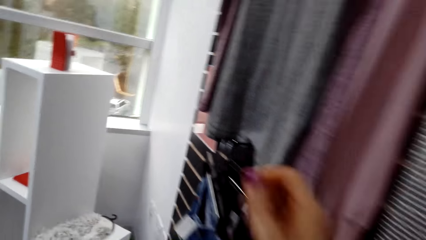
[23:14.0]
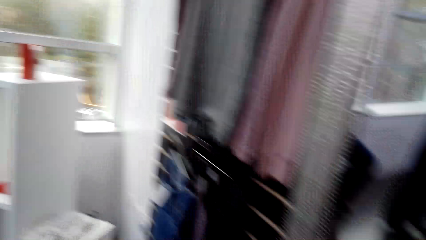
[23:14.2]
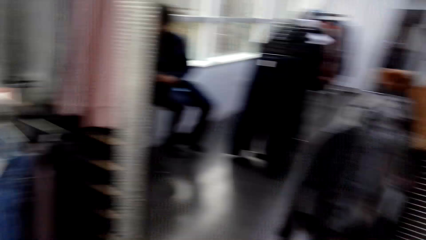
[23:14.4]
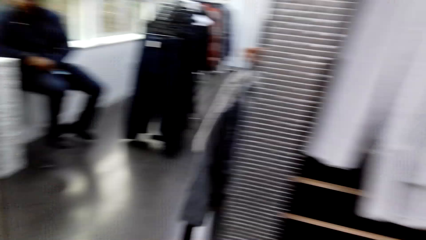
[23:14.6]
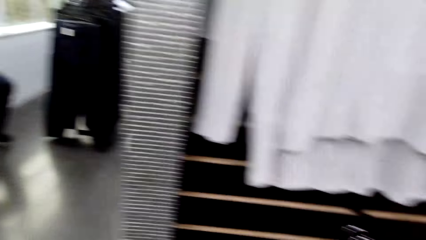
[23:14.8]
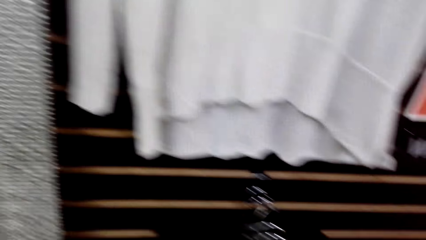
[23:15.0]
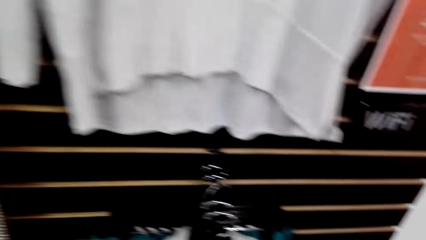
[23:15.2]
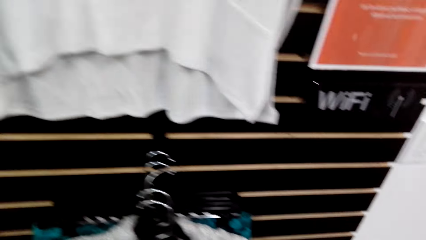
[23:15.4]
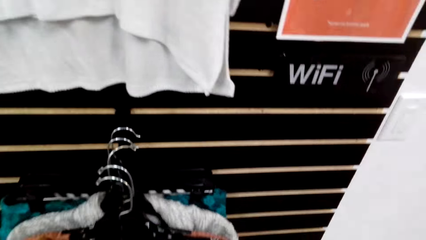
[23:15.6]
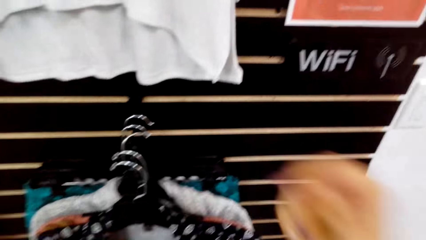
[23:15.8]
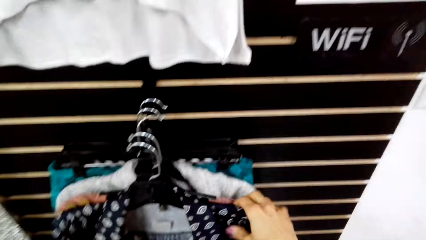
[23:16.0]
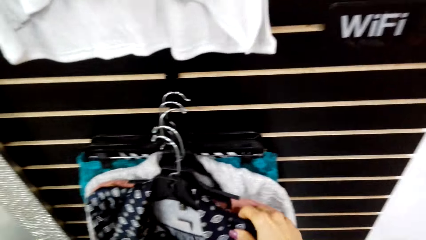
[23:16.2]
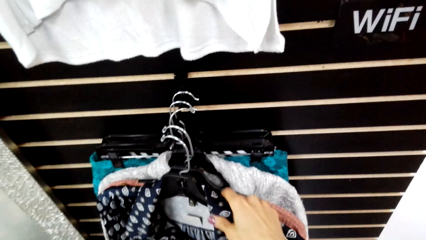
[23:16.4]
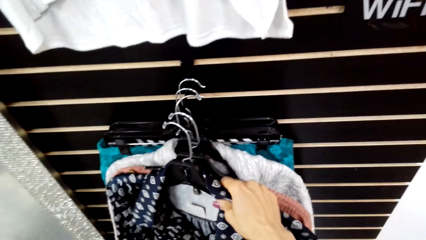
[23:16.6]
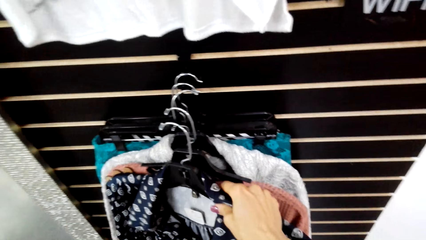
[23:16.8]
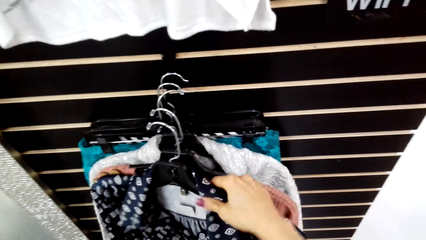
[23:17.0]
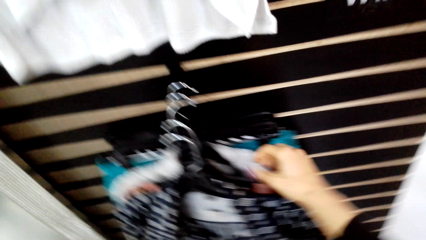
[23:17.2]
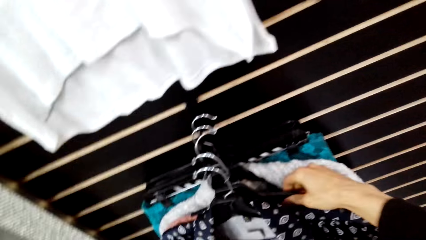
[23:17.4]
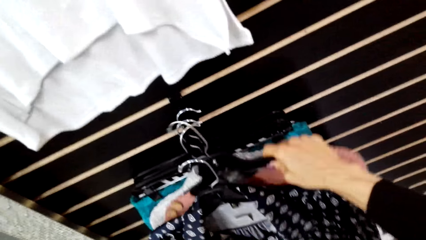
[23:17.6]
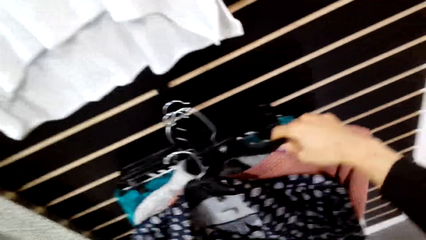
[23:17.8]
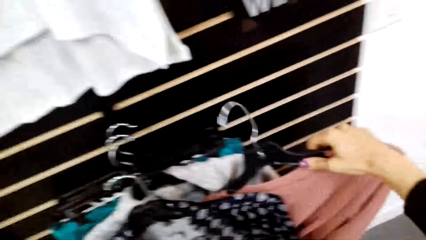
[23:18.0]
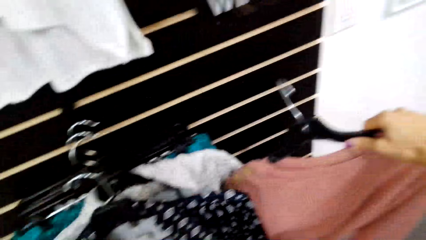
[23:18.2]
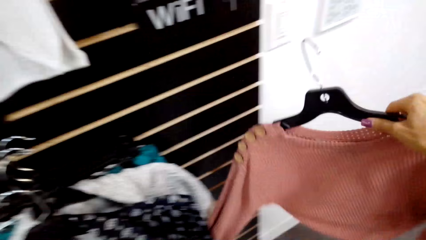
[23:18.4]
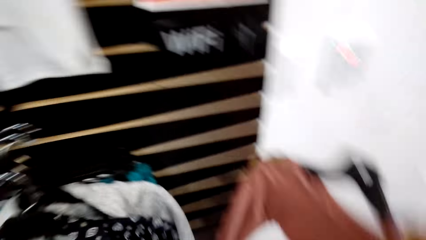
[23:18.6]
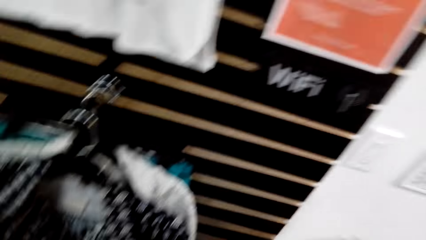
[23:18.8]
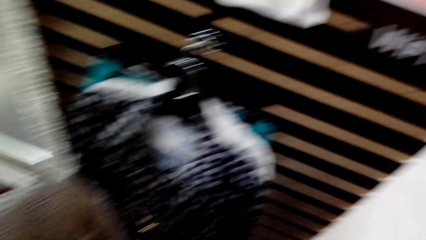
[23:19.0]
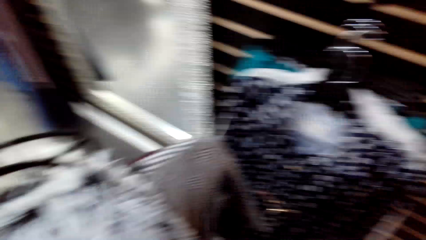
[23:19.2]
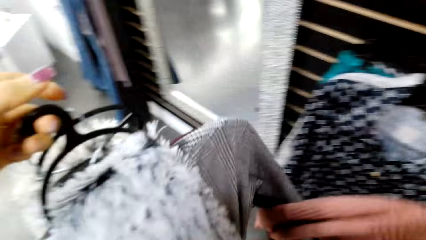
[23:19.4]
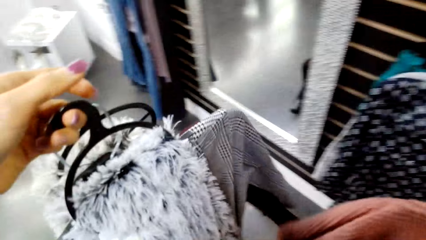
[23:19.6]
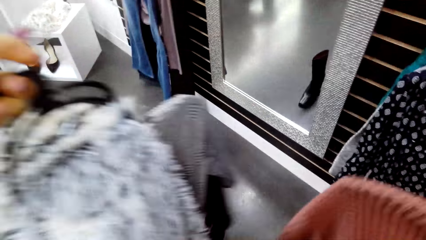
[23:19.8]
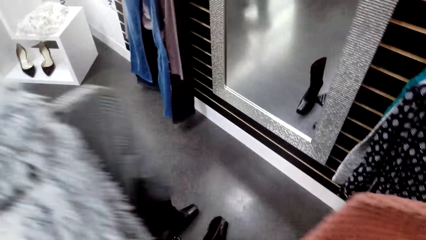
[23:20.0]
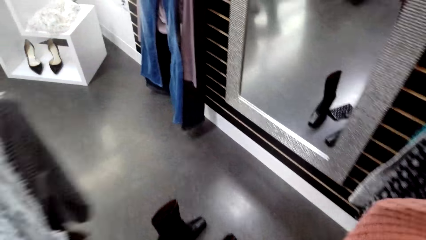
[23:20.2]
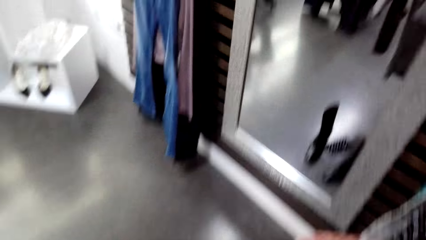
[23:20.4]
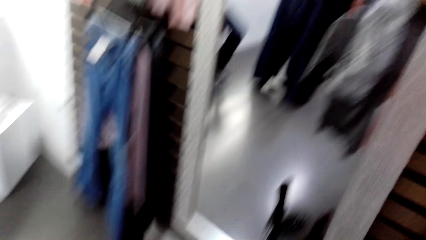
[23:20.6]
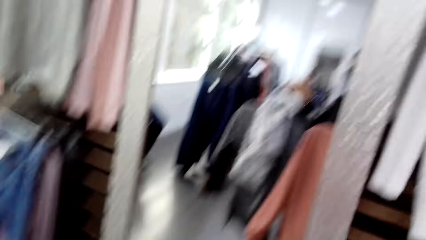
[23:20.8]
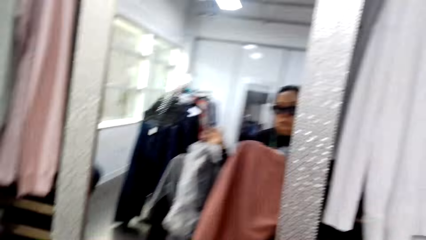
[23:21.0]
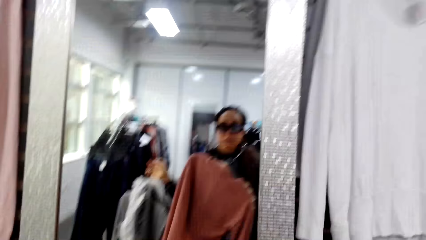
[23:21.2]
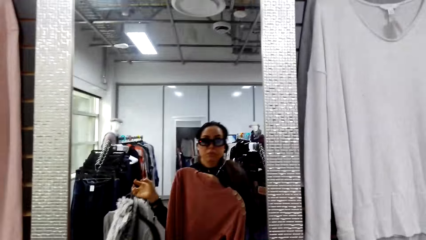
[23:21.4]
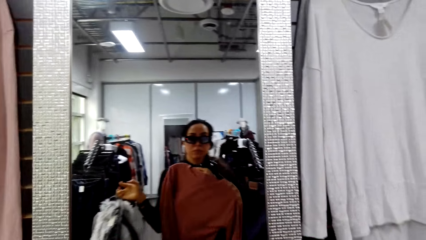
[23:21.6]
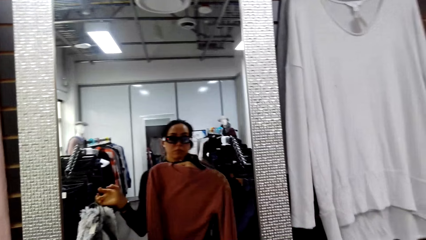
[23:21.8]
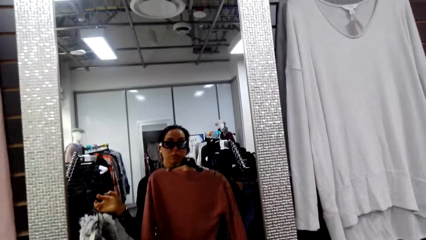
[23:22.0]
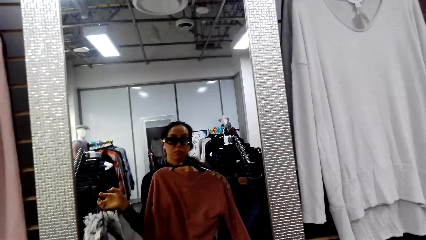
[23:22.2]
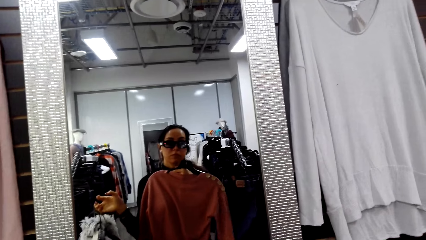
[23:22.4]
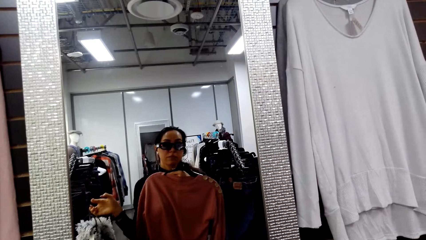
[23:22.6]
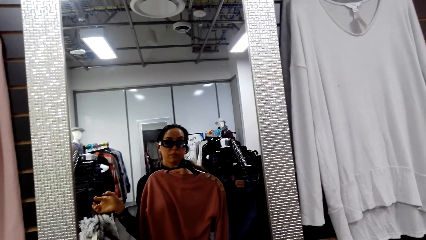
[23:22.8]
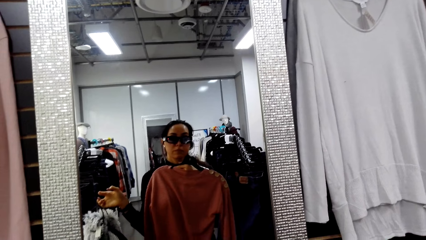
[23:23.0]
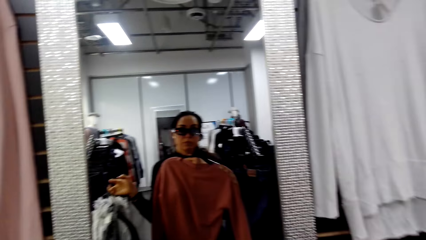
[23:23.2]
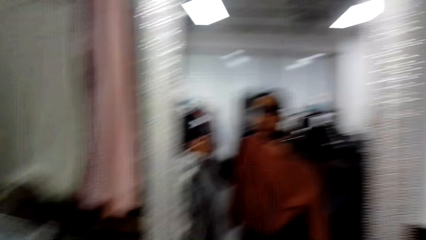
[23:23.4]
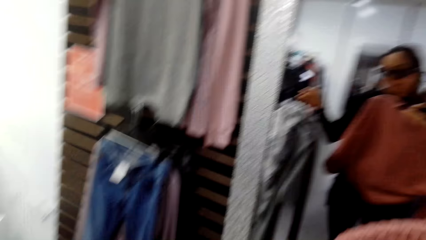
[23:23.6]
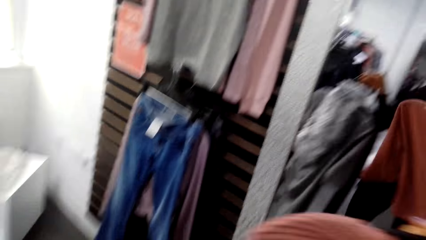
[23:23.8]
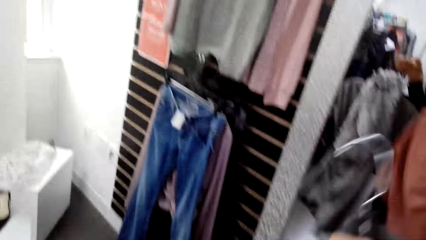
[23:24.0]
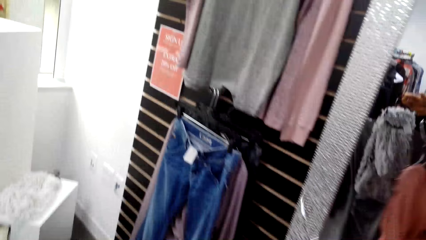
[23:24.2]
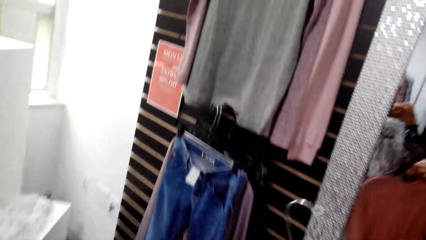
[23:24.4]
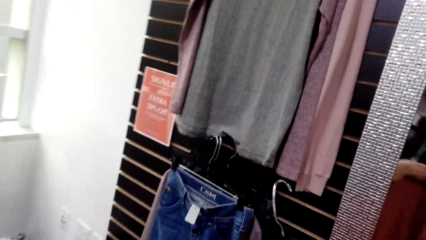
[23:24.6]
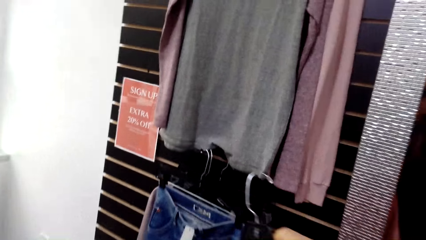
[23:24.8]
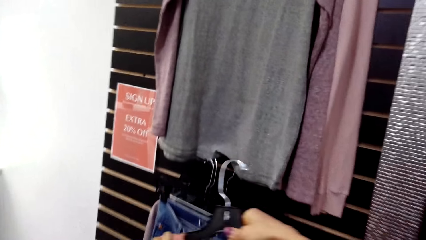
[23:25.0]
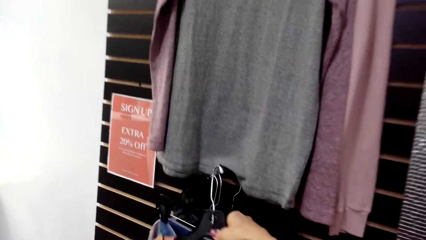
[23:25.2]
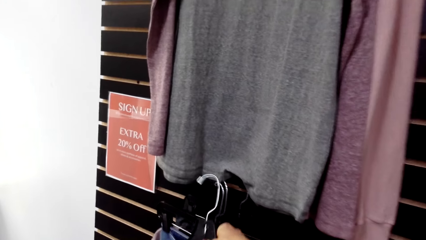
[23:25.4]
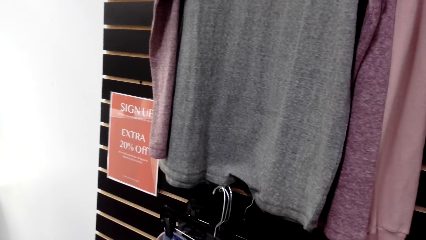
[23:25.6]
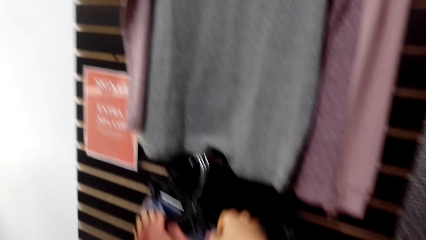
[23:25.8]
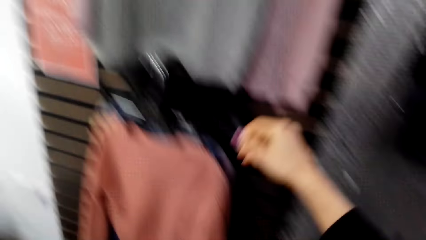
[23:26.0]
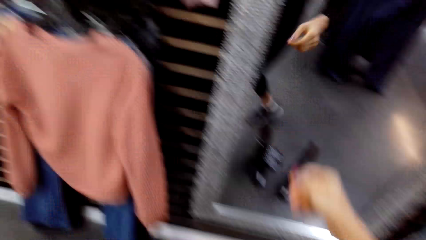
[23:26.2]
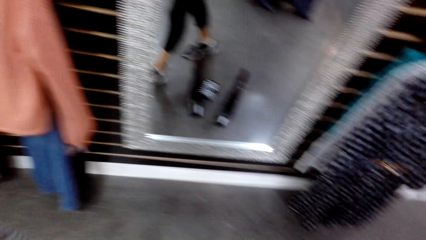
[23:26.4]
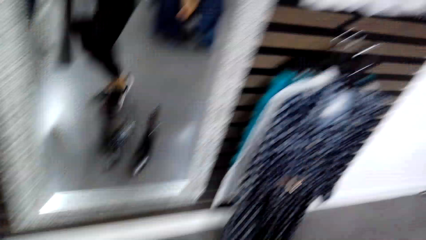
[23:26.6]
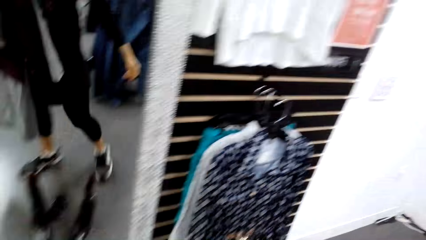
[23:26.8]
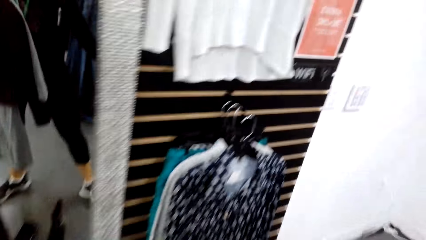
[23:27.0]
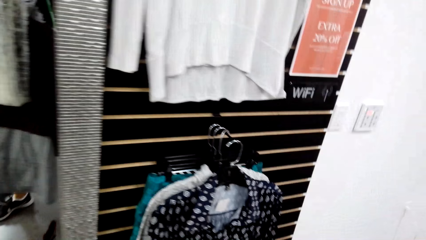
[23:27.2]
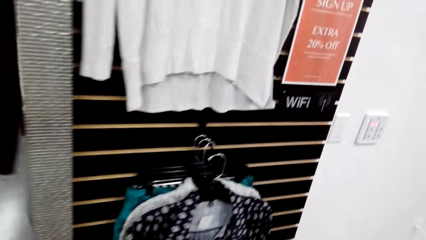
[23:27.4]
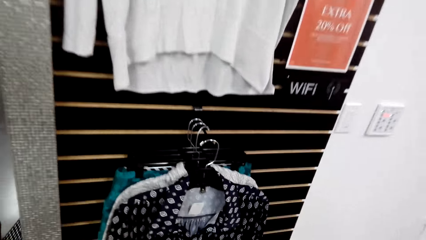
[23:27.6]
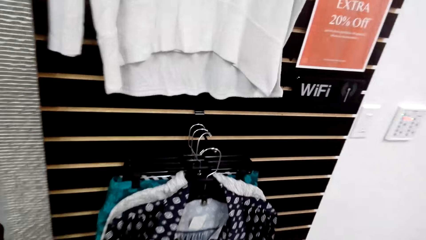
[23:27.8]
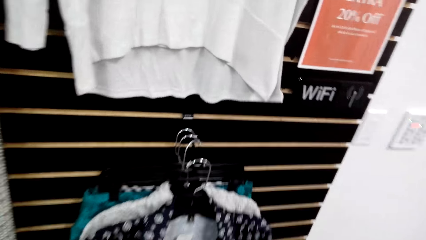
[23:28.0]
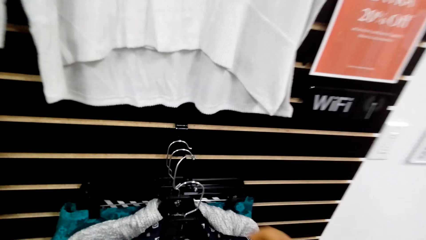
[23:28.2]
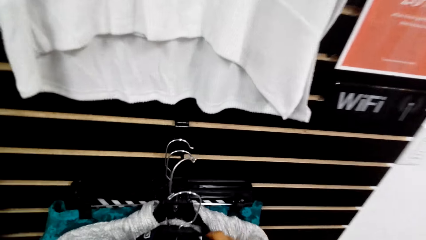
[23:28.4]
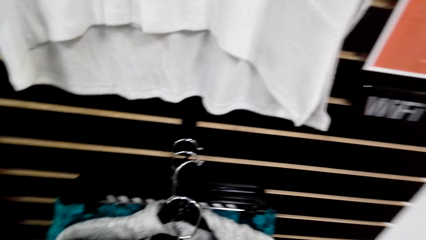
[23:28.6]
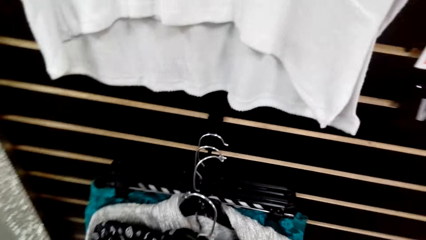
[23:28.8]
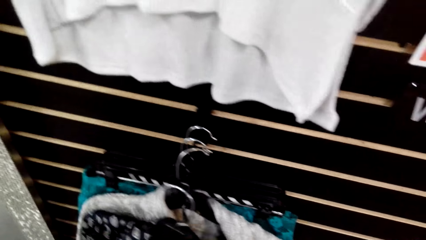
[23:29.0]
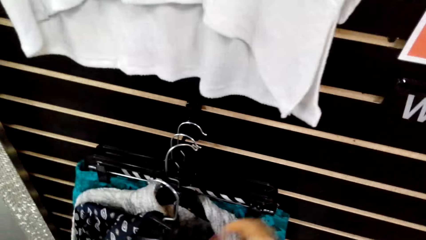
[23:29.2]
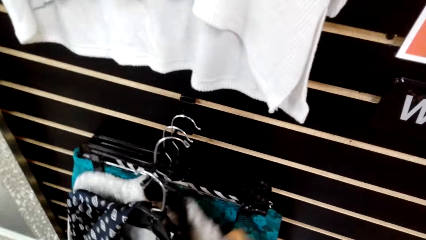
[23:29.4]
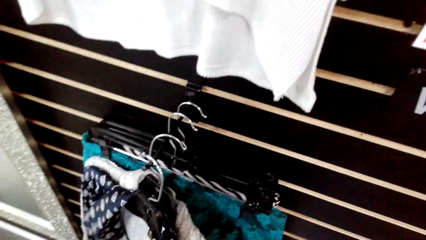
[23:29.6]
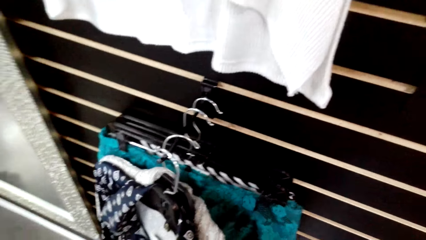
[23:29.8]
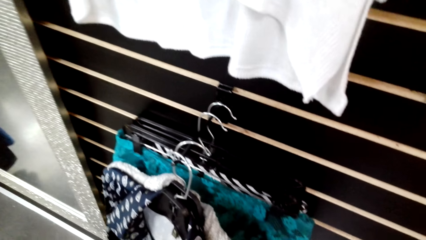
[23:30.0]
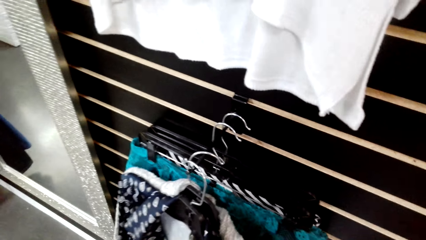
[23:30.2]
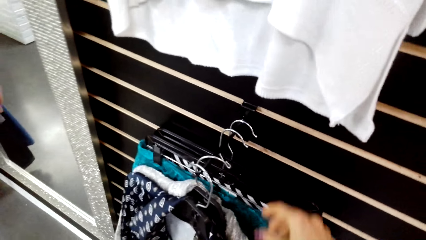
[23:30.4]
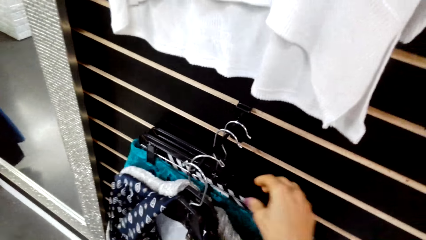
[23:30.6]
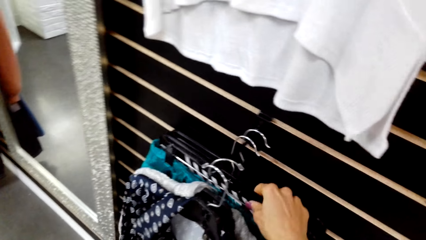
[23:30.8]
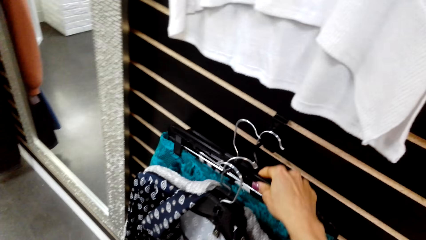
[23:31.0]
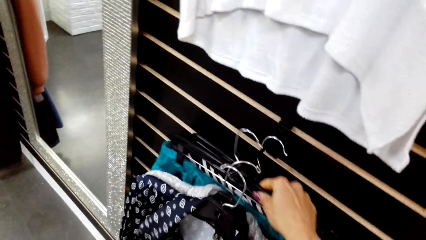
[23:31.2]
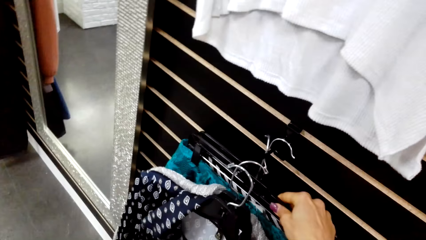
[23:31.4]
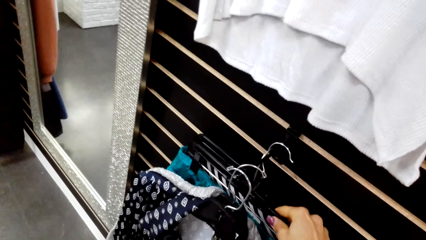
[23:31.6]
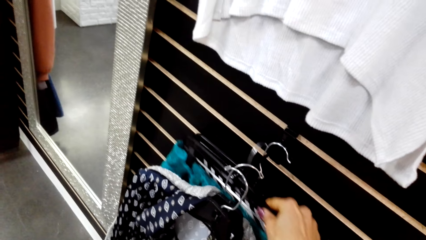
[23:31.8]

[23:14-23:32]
The camera wearer walks in the supermarket. They pick the clothes from the display rack. They walk in the supermarket. They look at the blouse on a mirror. They hang the cloth on the display rack. They walk in the supermarket. They pick the clothes from the display rack.
